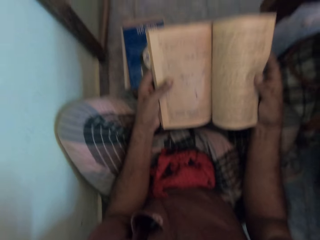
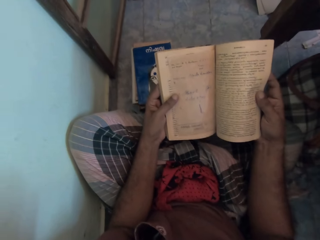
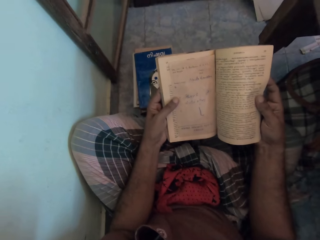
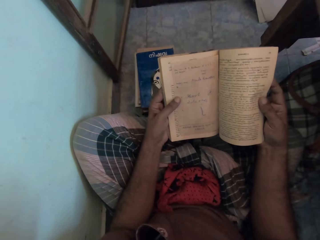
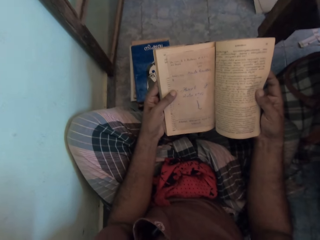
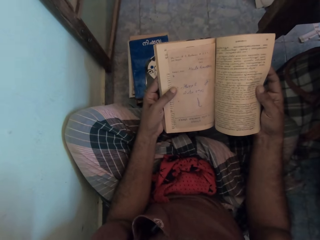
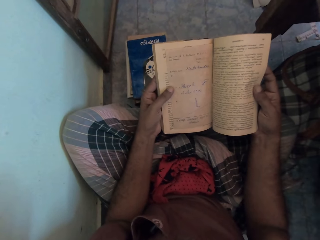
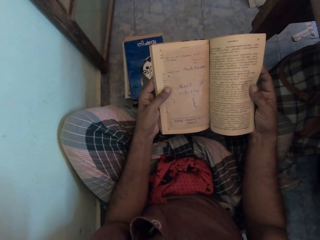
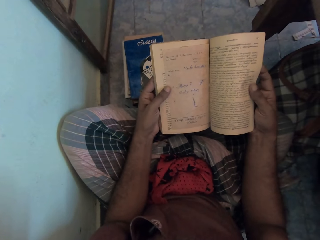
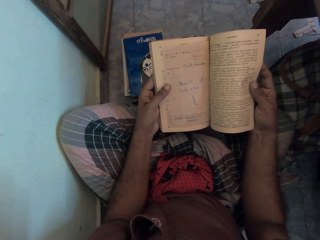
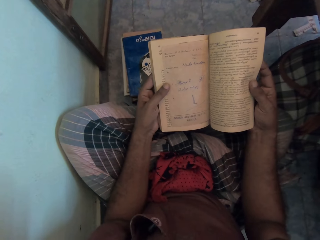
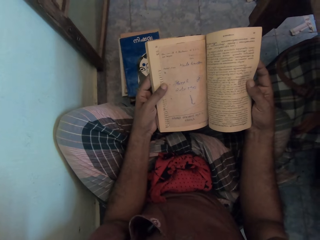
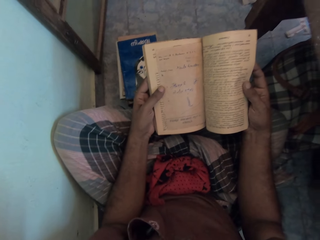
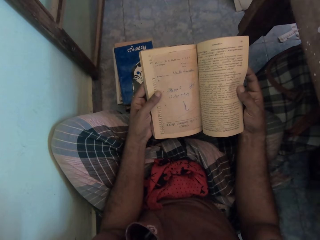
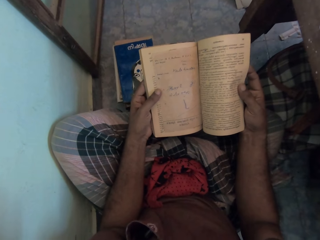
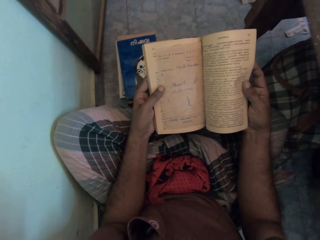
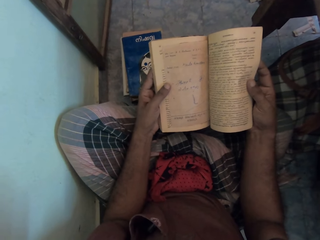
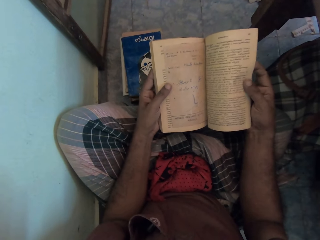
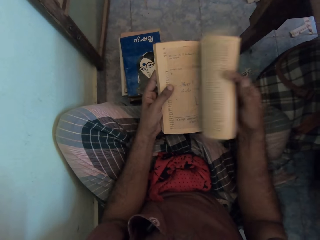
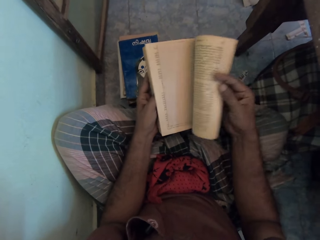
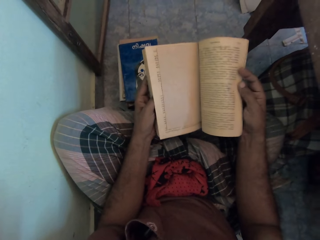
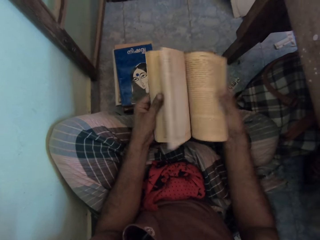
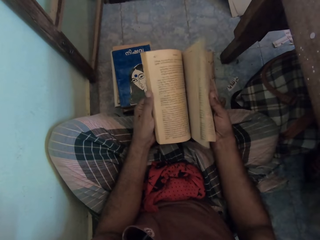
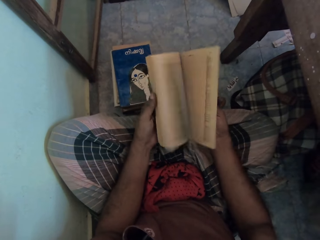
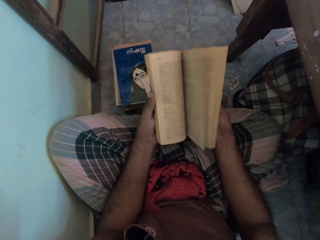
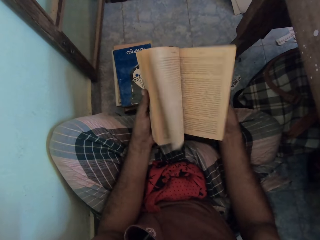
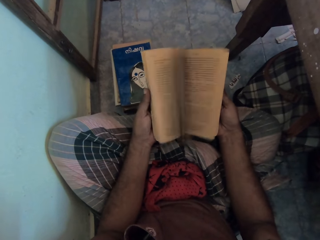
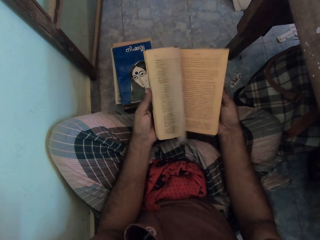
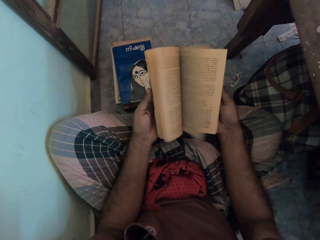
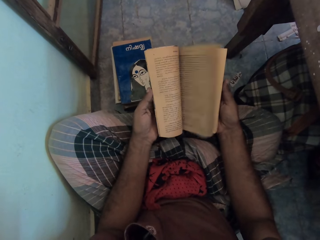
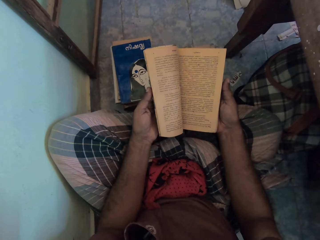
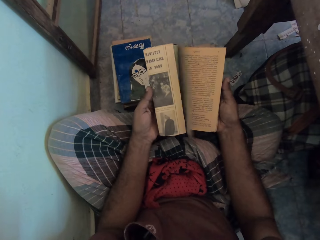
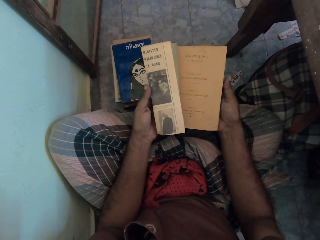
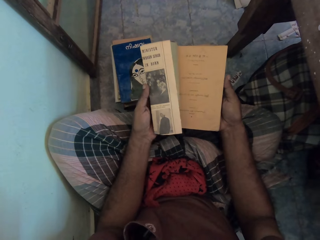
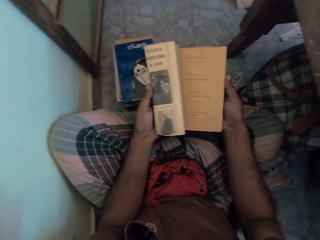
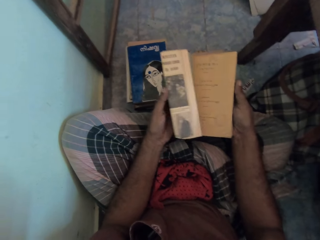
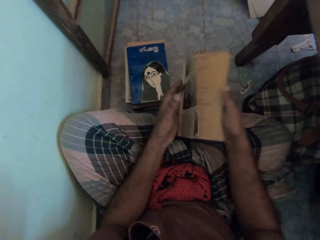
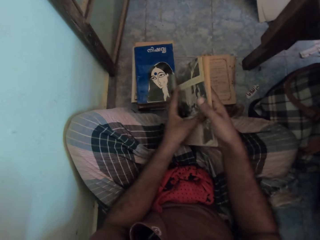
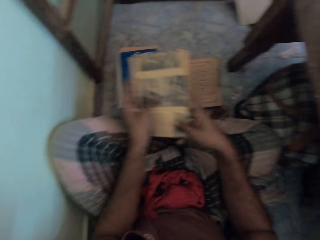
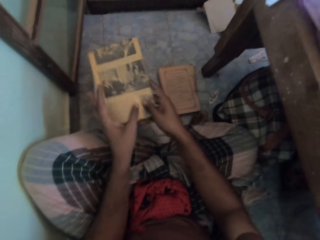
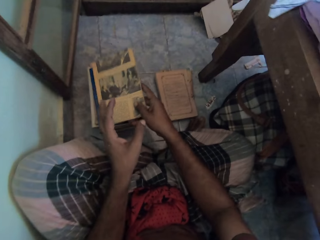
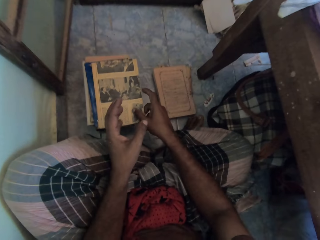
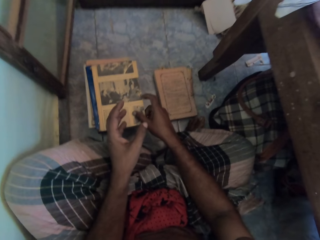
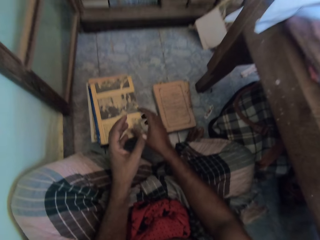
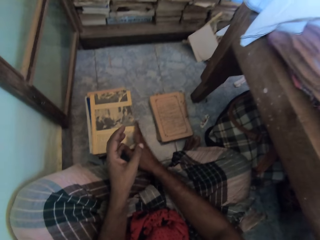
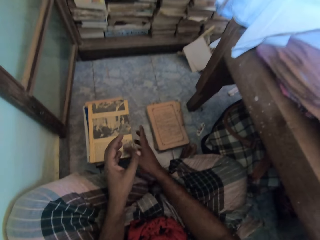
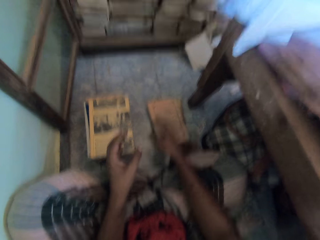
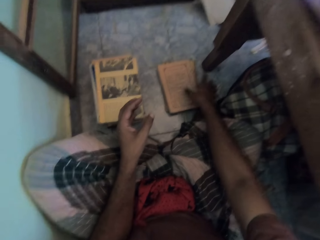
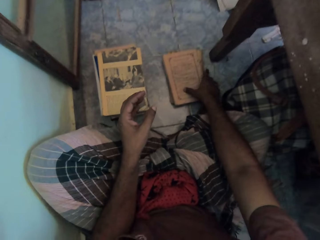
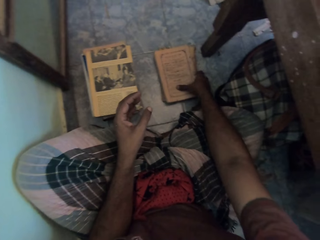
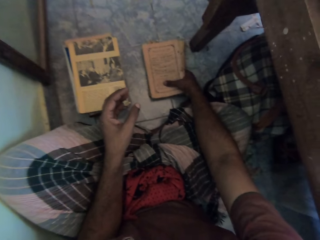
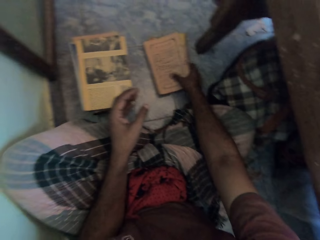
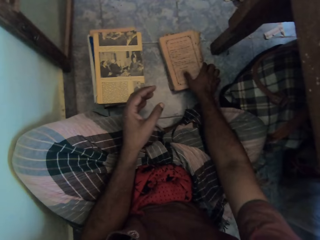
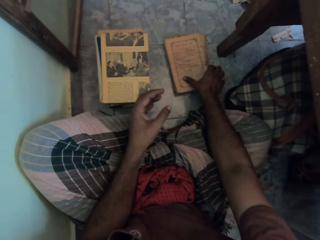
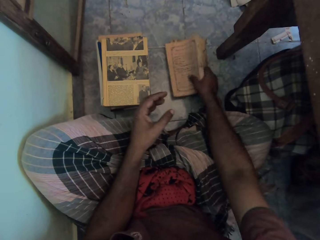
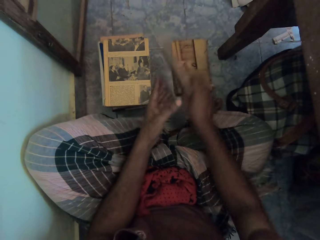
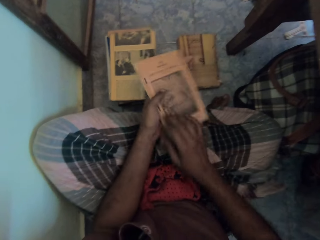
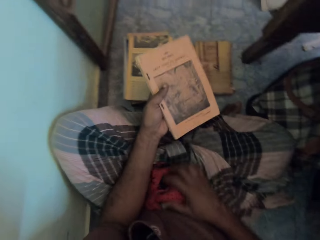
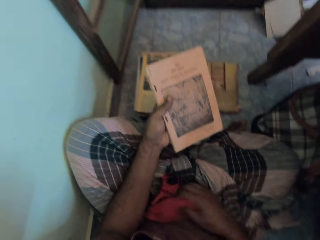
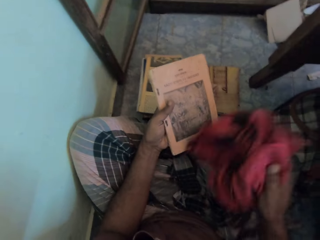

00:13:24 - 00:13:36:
The camera wearer opens the pages in the book. They open the pages in the book again. They close the book. They put the book on the floor. They pick up the book from the floor.

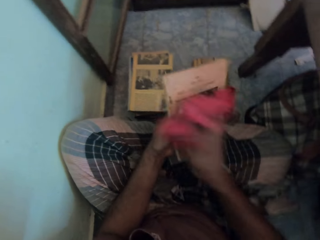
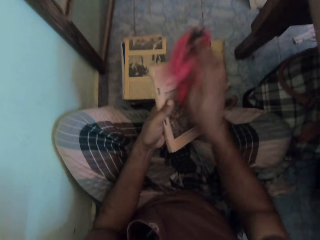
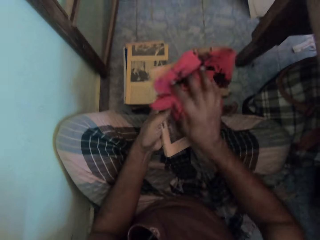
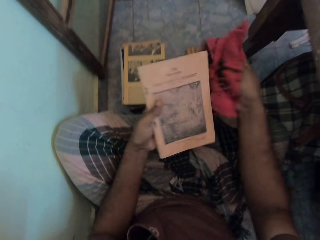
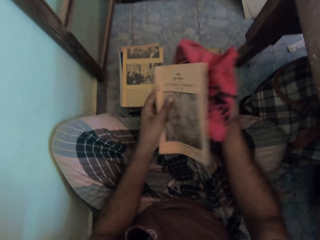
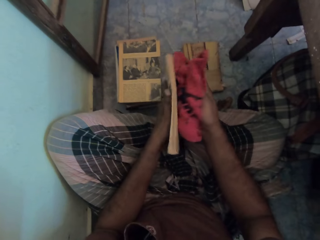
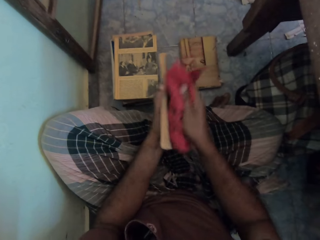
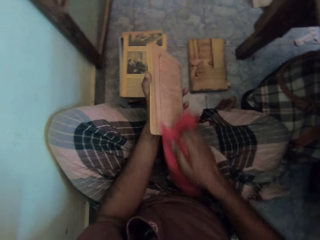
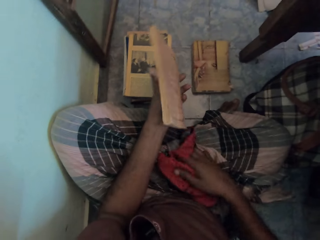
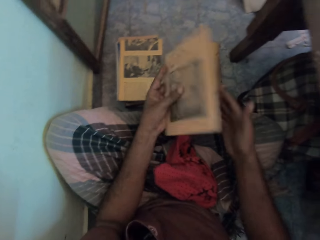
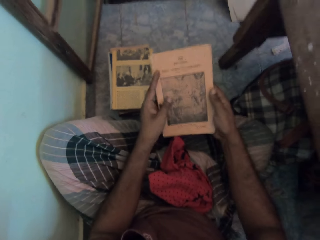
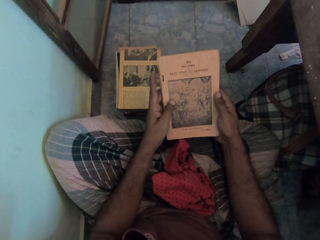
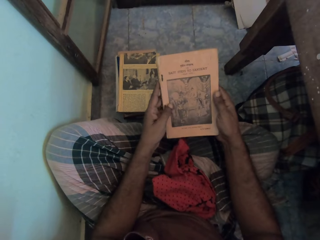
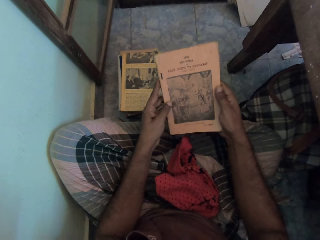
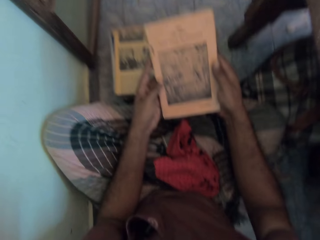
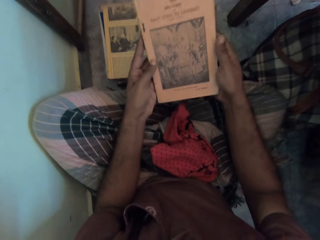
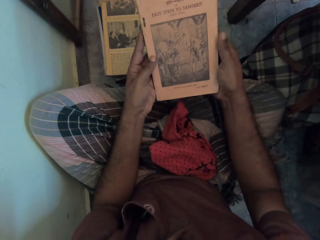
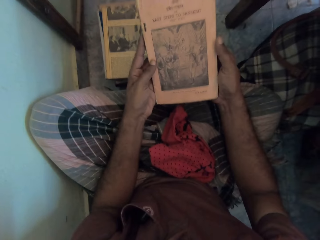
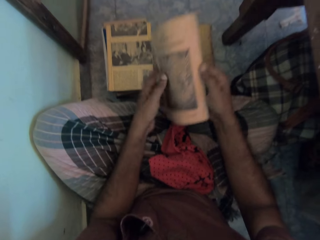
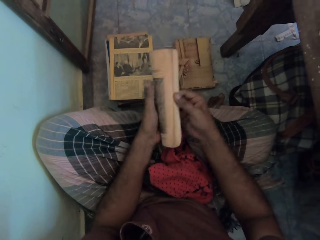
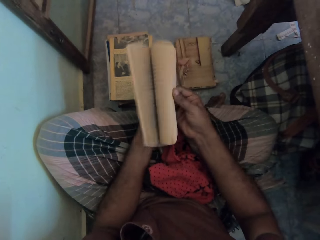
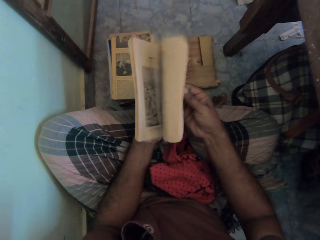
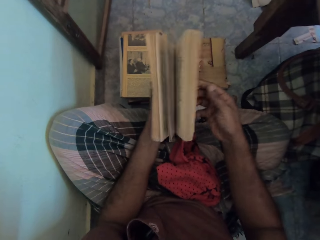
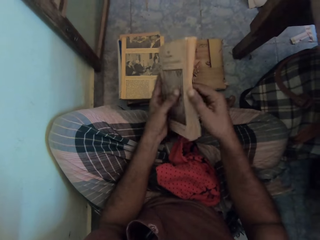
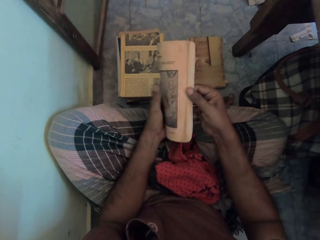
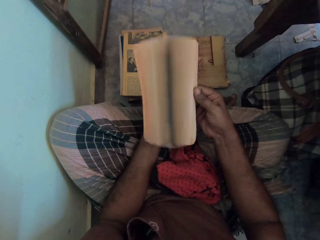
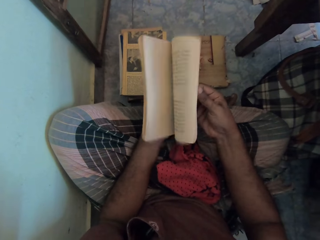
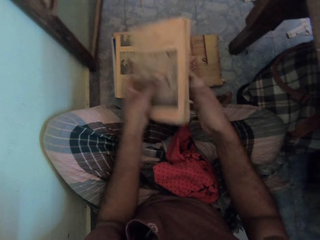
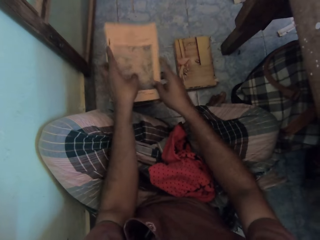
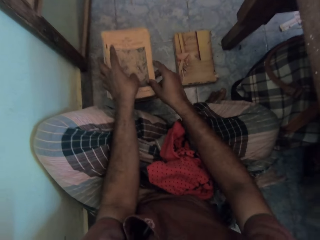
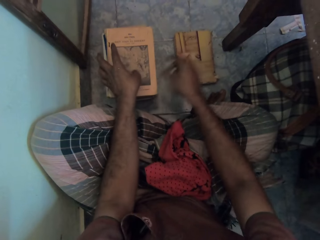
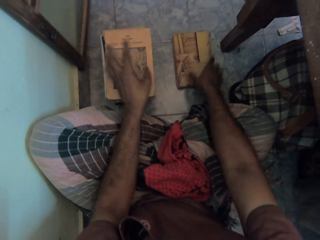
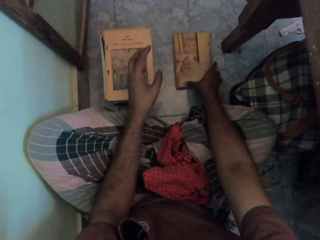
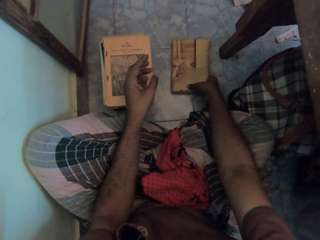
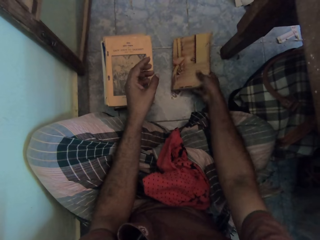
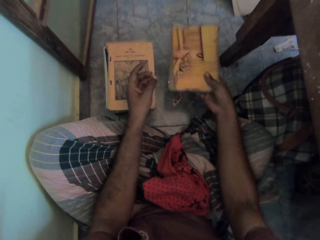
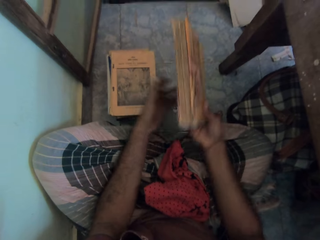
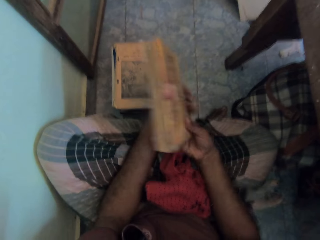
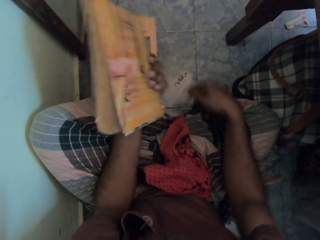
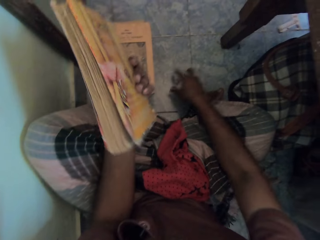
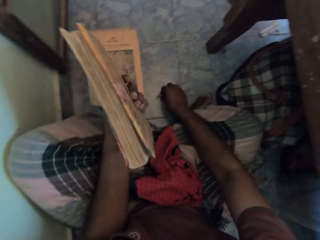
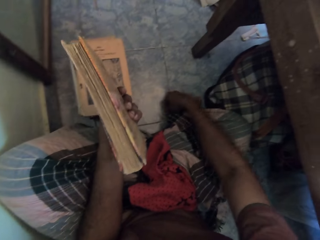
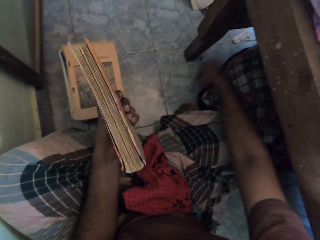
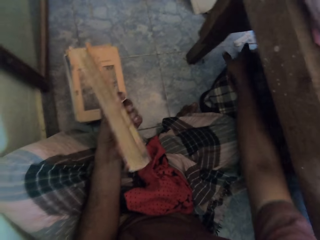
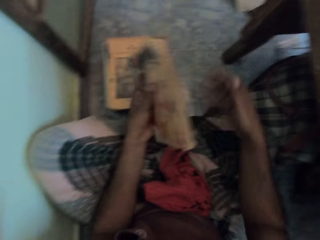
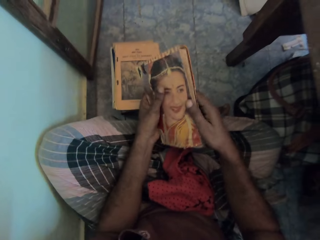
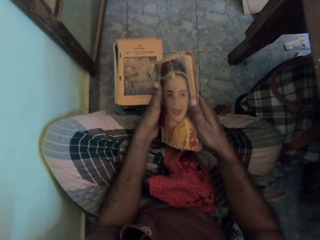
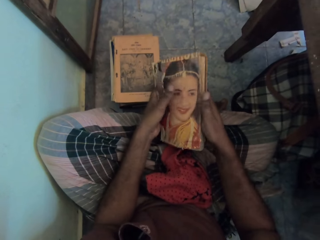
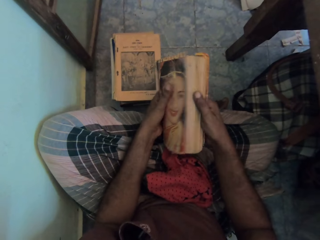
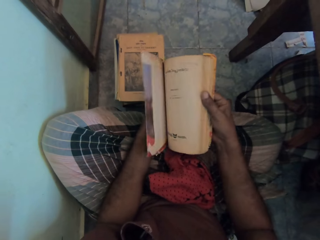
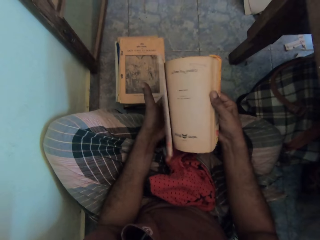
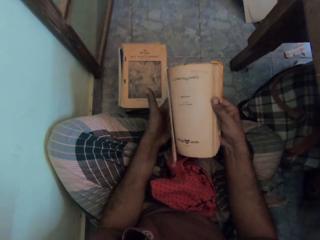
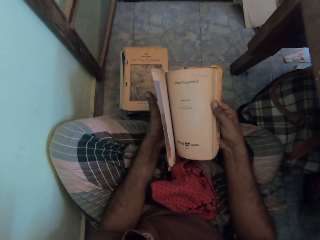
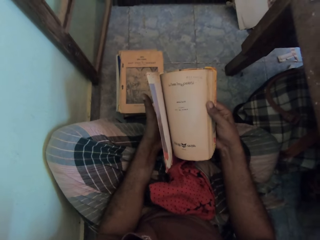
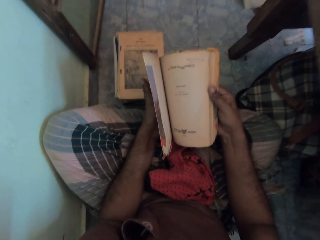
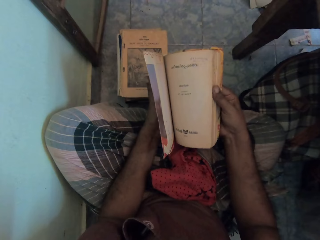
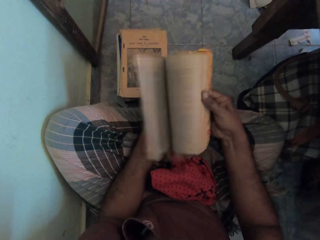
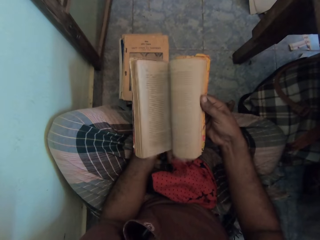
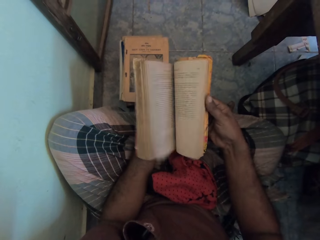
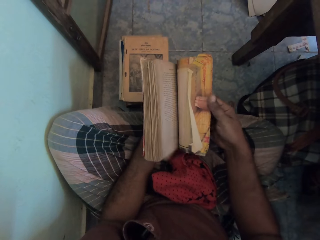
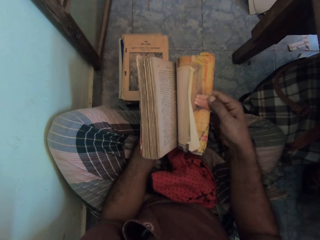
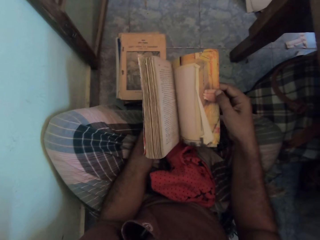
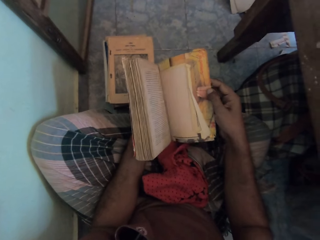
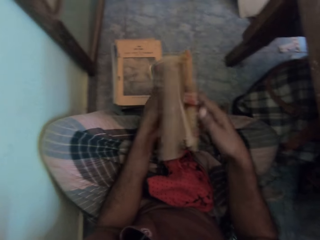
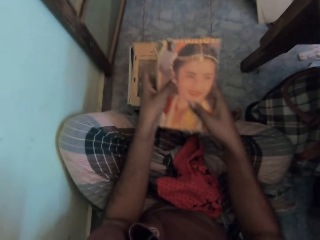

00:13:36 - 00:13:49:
The camera wearer picks up the cloth. He cleans the book with the cloth. He puts the cloth on his lap. He looks at the book. He opens the pages in the book. He puts the book on the floor. He picks up the book from the floor. He throws the paper aside. He moves the paper on the floor. He opens the book. He flips the pages of the book. He peruses the book.
